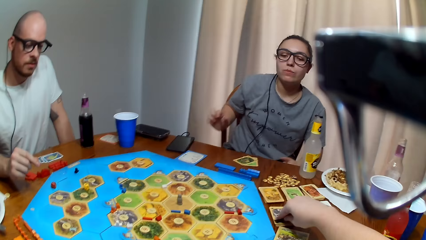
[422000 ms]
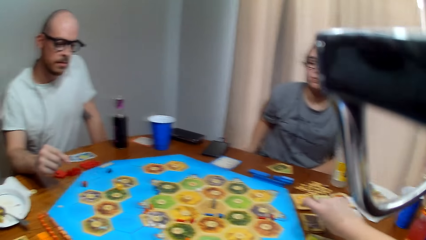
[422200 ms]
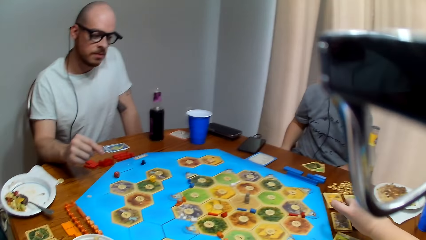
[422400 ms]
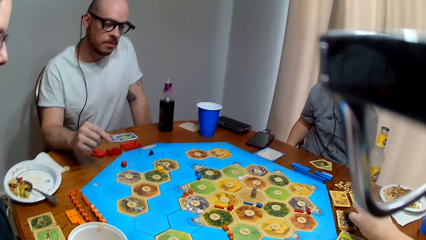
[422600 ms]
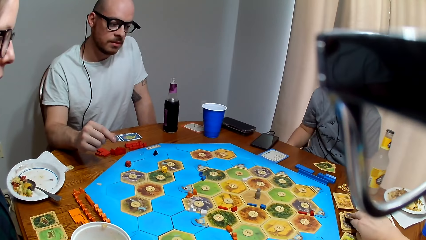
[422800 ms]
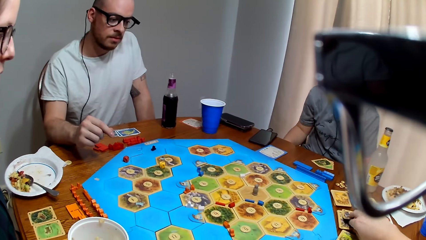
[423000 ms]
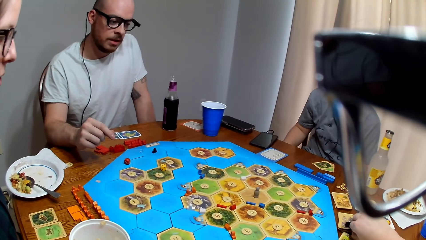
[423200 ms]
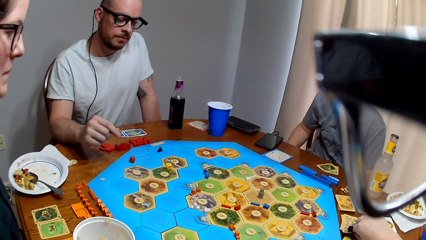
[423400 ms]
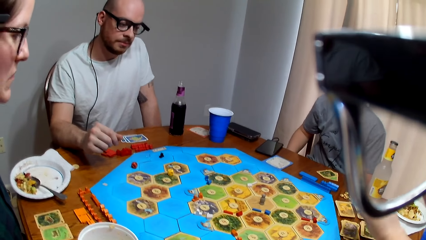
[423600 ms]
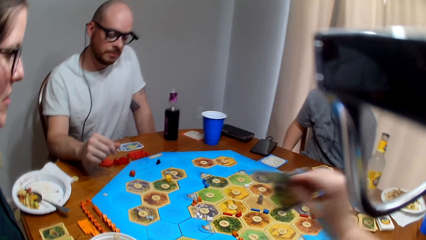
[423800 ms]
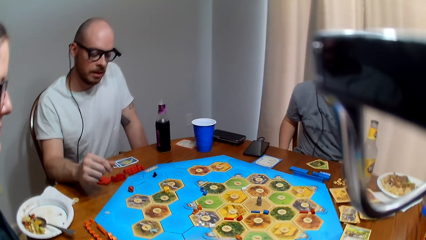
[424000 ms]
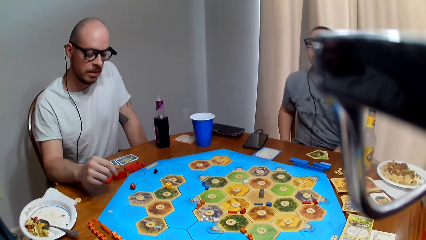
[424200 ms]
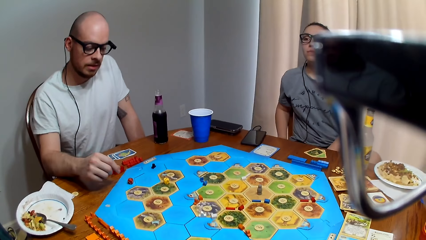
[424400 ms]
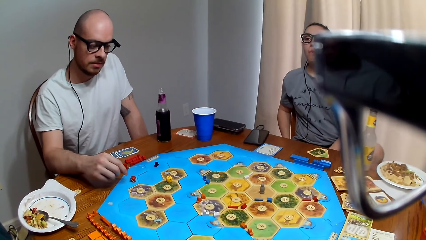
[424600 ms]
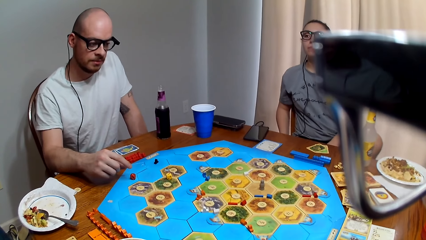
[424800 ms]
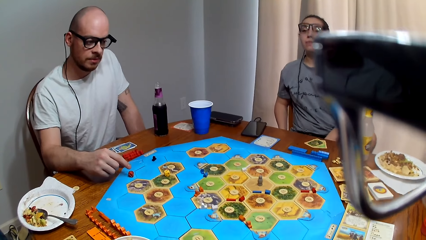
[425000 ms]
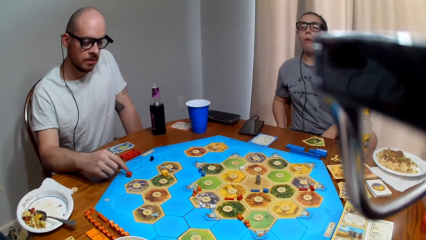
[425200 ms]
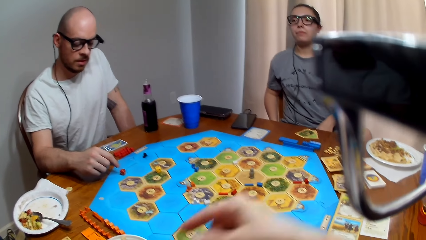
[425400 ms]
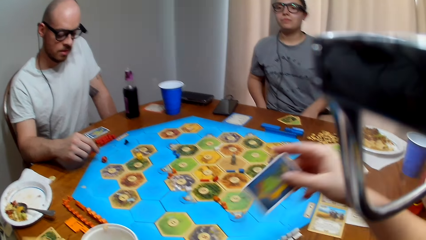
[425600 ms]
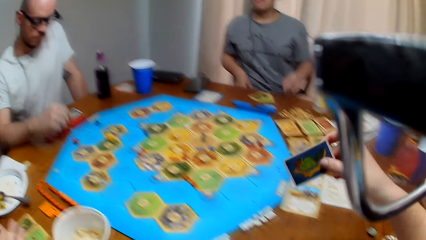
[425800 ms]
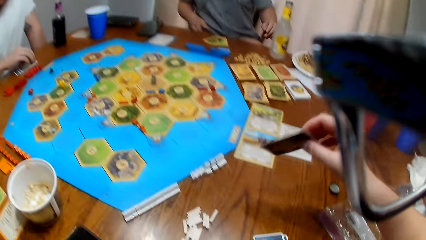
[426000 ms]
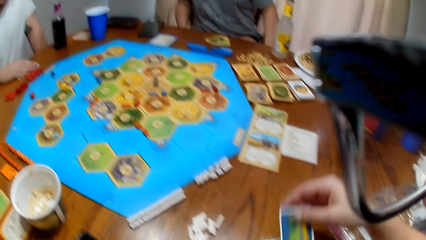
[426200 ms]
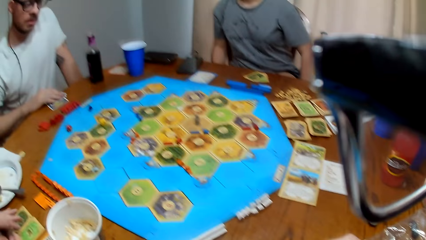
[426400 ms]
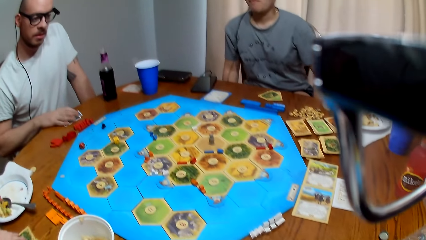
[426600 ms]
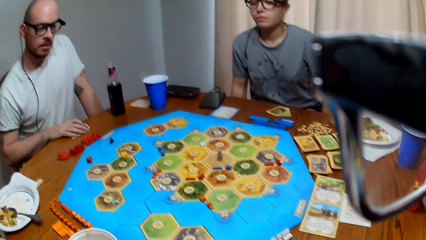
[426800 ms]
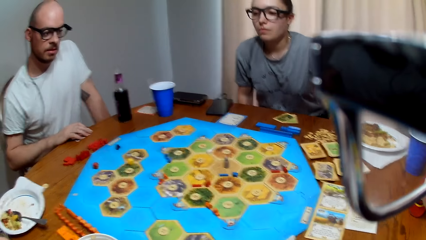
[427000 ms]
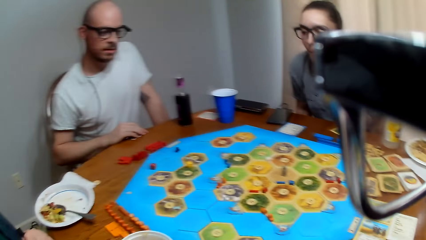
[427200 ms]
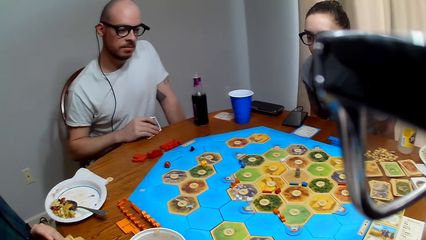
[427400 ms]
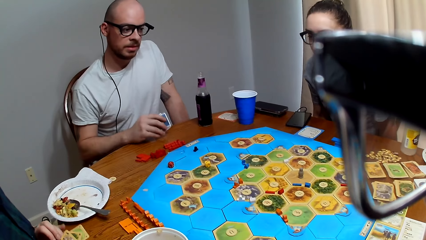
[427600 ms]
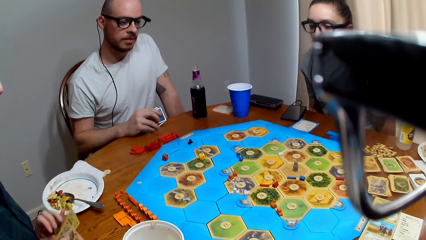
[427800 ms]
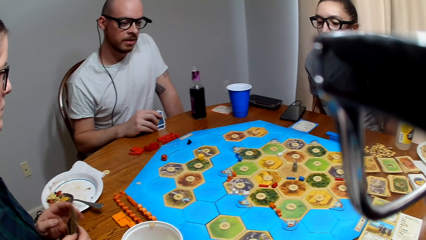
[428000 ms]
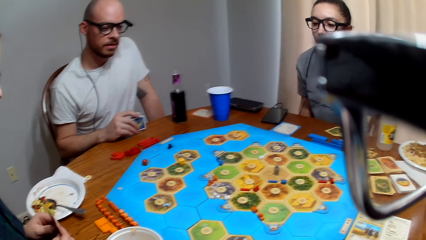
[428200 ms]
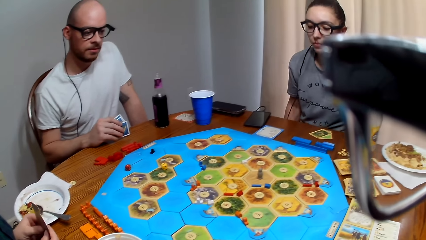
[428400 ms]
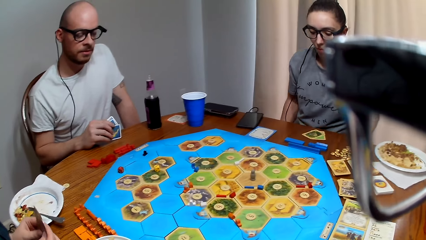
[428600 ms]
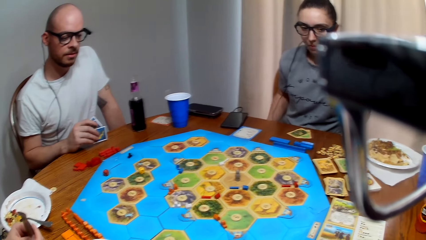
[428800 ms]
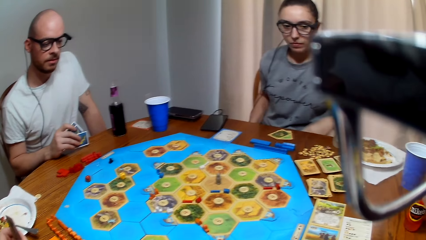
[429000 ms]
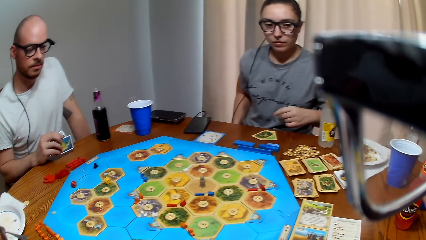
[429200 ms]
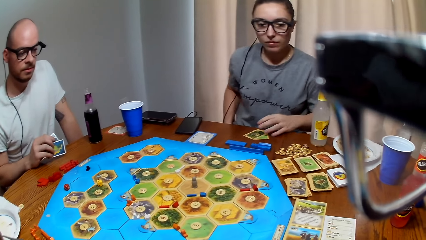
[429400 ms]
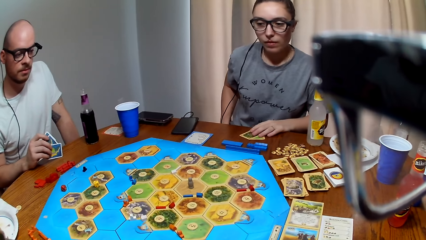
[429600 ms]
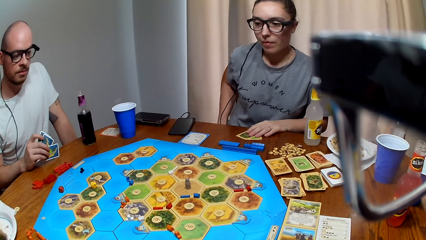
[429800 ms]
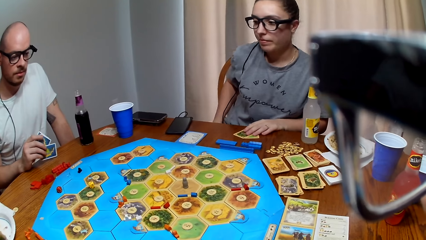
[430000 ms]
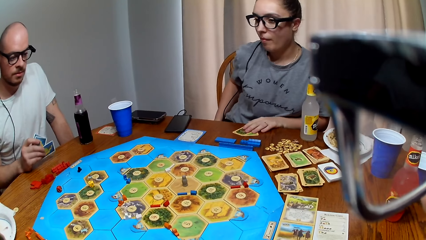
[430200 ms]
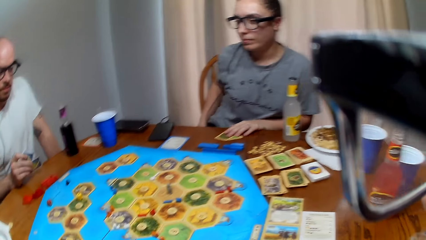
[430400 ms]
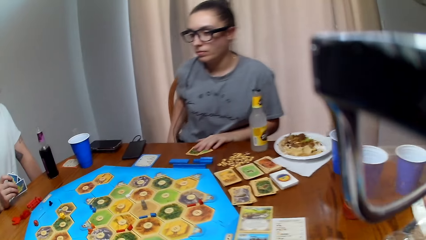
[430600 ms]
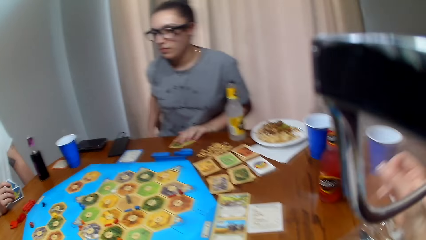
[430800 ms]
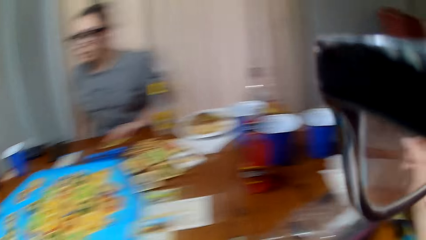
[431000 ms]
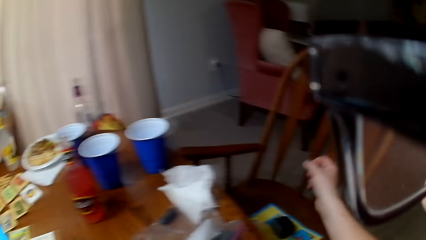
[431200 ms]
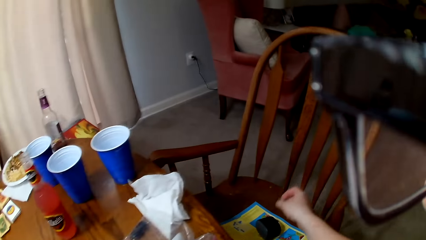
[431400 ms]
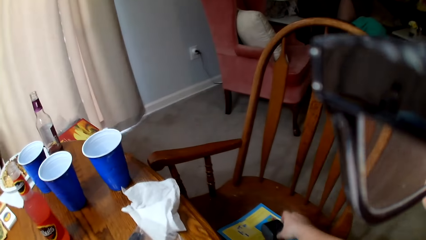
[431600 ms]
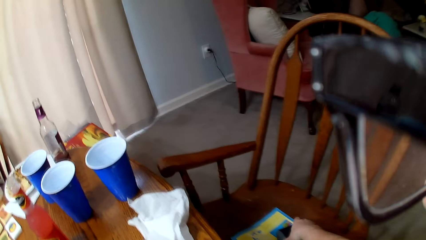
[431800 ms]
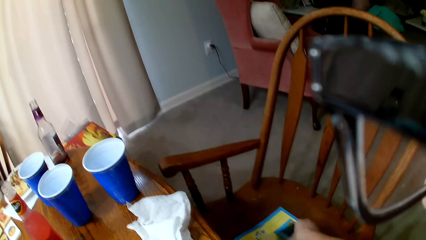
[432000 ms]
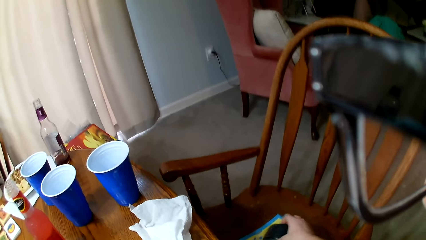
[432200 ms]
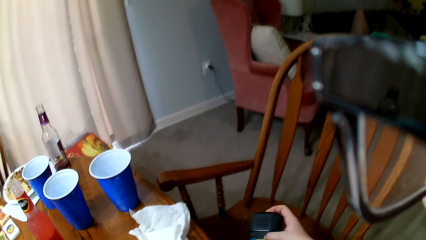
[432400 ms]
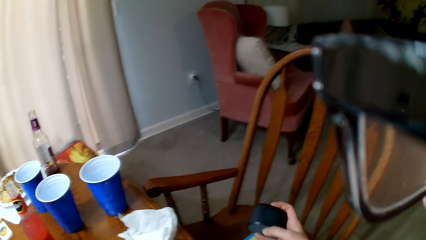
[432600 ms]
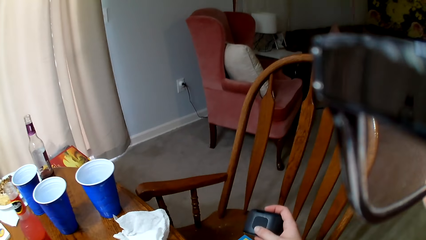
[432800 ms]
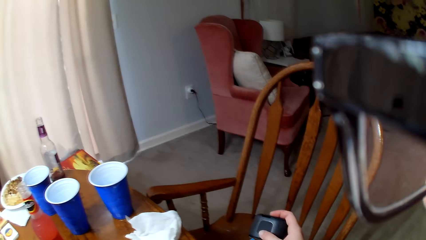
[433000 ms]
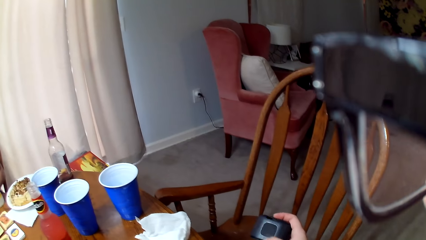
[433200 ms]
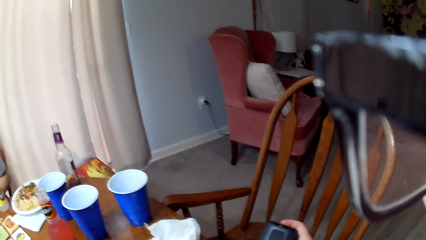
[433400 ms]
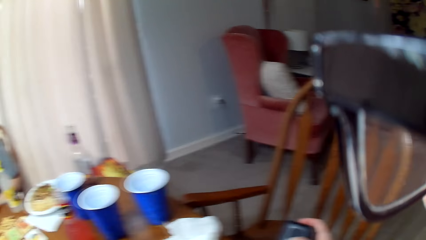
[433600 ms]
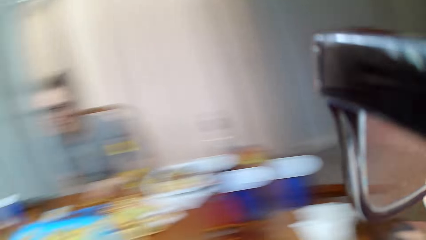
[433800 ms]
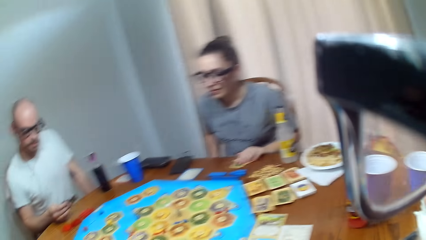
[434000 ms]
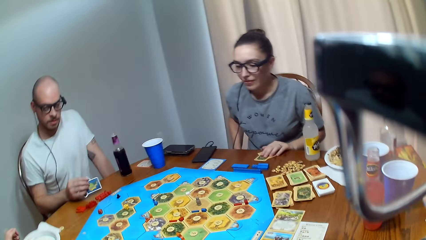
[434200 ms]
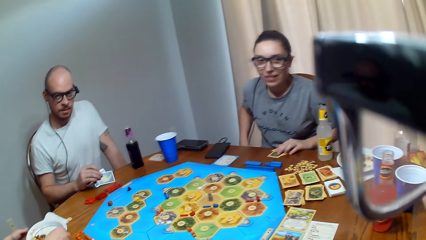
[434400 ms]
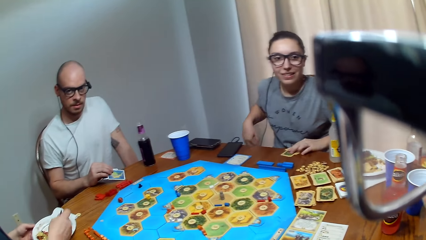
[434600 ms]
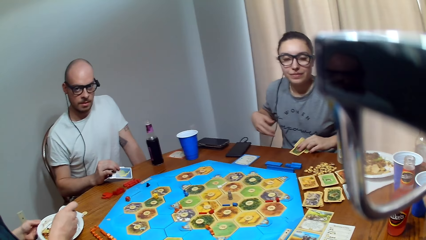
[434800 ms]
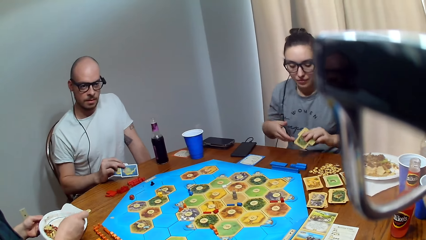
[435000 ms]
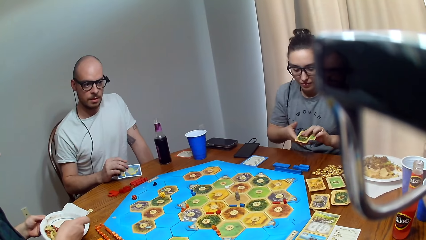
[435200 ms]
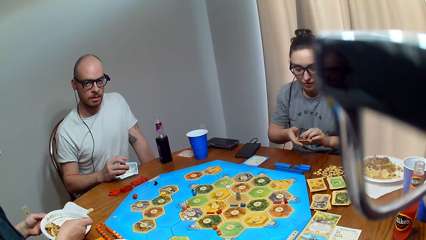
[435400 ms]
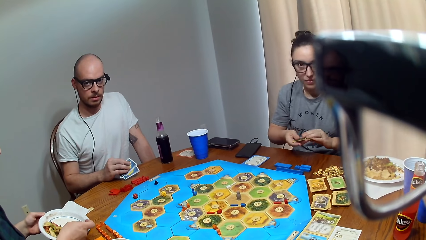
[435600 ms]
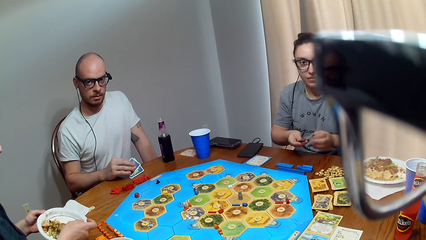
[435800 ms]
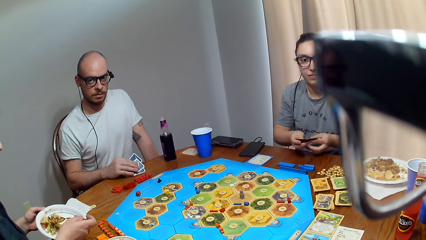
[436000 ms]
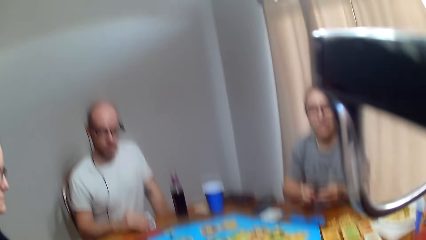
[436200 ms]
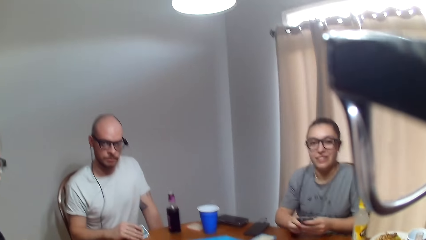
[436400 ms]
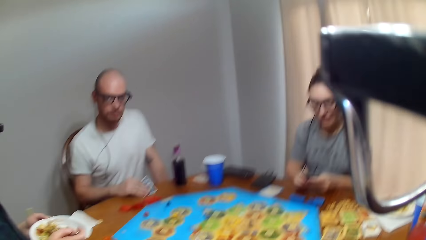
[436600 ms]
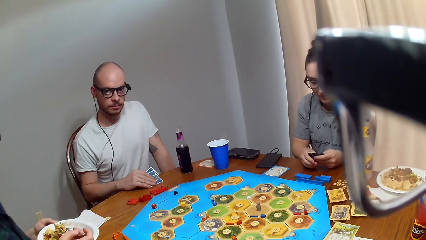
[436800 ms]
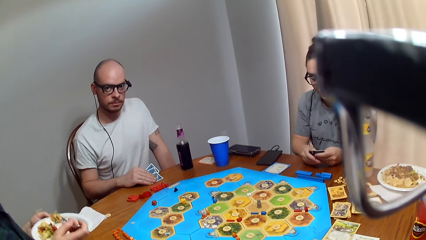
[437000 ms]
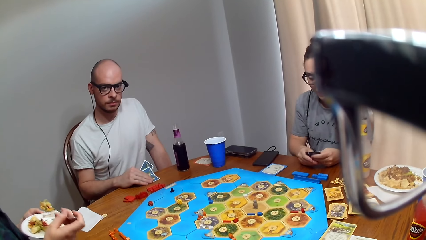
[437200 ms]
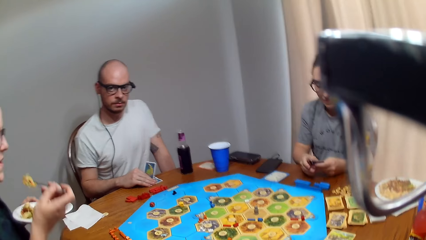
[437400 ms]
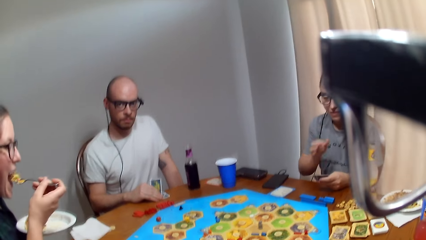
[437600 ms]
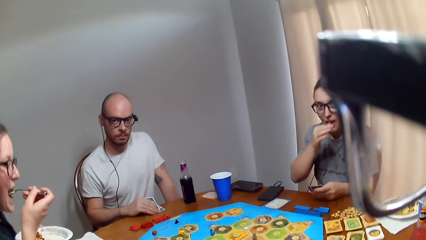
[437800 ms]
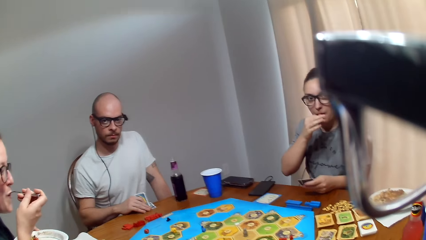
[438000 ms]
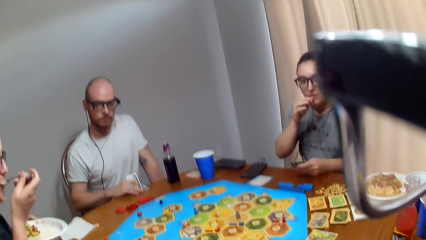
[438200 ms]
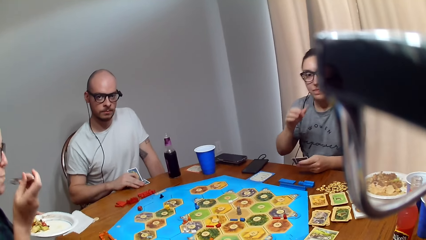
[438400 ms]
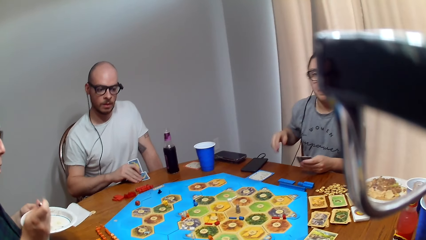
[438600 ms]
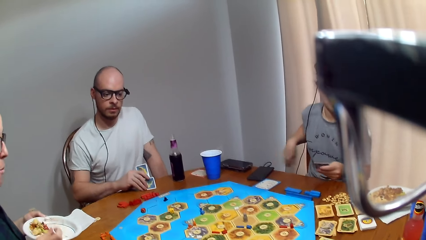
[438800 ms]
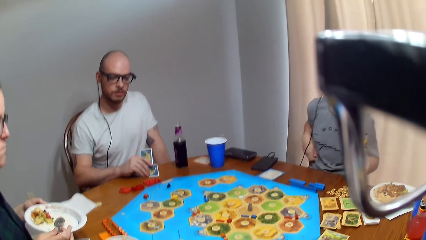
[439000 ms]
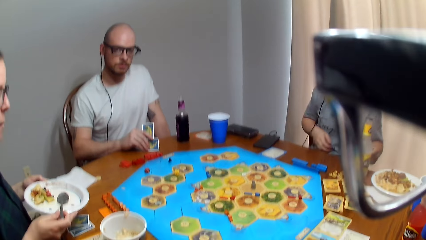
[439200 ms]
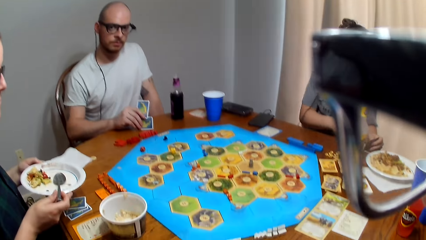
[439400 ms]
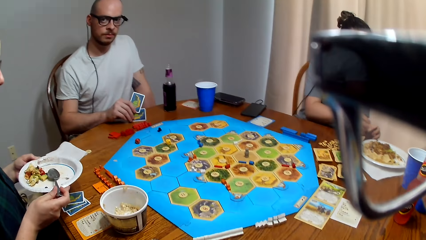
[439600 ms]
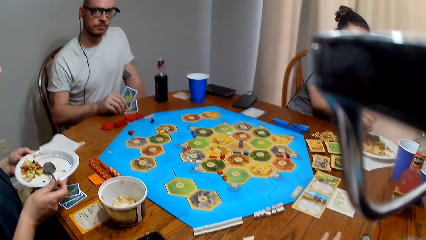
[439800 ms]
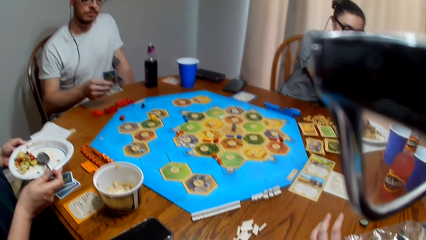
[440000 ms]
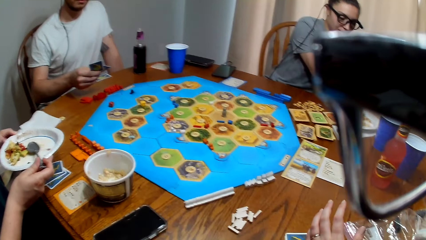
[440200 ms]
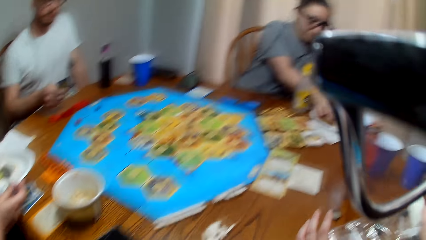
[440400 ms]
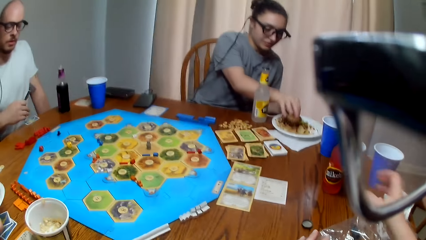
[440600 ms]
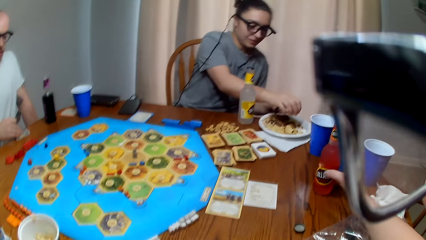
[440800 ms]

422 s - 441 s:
The camera wearer picks cards. A man talks to a woman. The camera wearer holds a card. The man collects the cards on the table and speaks. The camera wearer picks a gadget on the chair. They press the gadget. They lift up something. They converse. The woman eats food. The camera wearer speaks.
